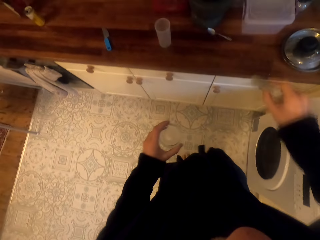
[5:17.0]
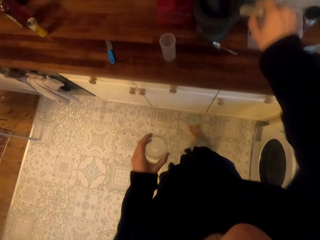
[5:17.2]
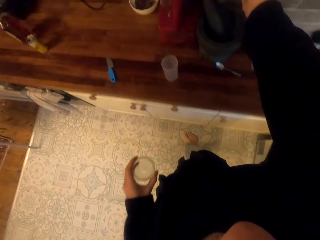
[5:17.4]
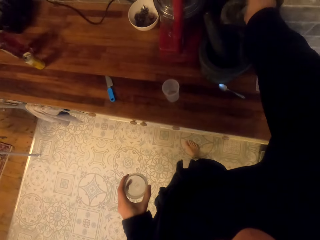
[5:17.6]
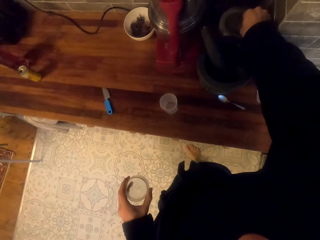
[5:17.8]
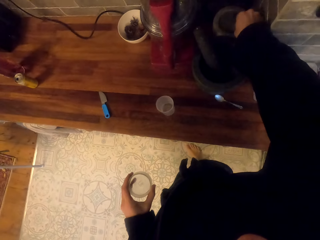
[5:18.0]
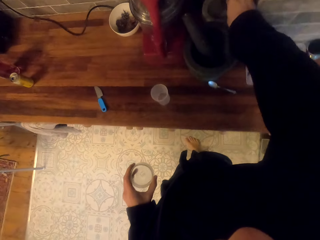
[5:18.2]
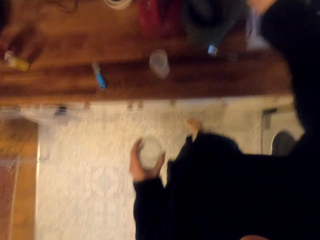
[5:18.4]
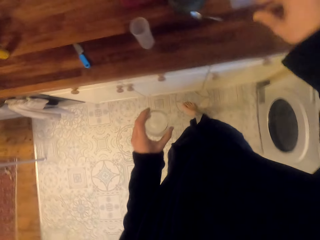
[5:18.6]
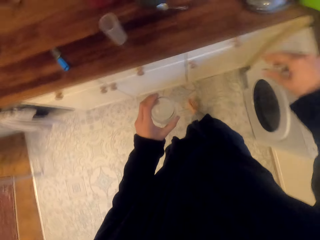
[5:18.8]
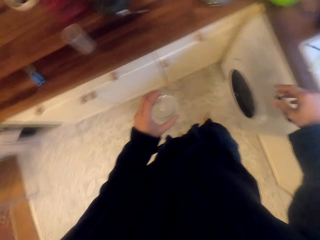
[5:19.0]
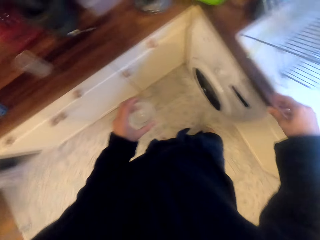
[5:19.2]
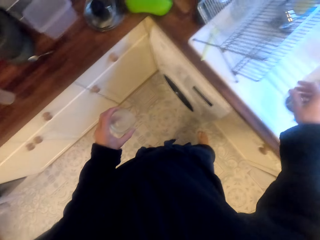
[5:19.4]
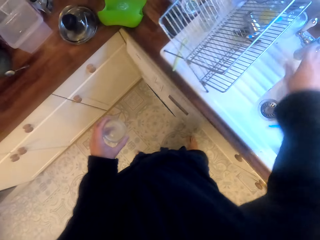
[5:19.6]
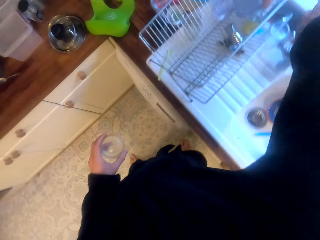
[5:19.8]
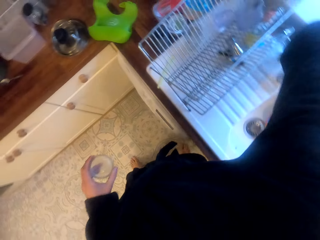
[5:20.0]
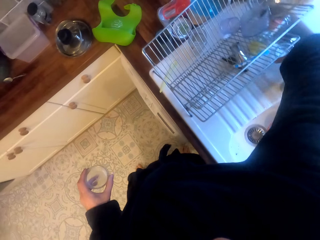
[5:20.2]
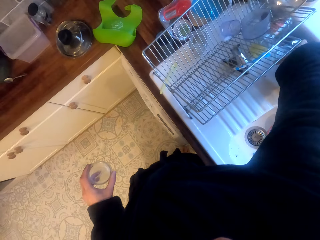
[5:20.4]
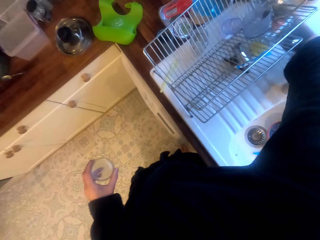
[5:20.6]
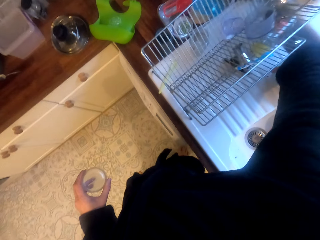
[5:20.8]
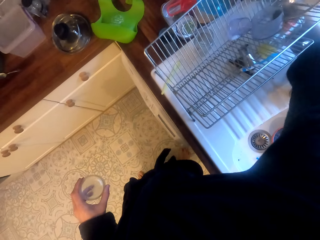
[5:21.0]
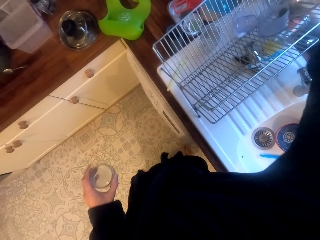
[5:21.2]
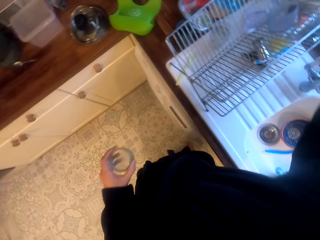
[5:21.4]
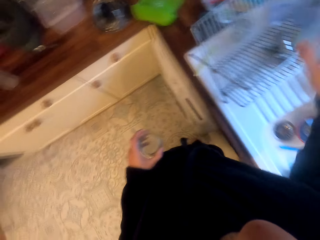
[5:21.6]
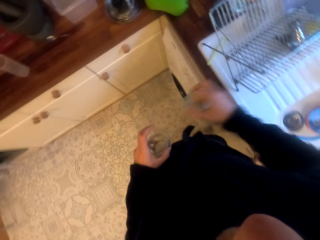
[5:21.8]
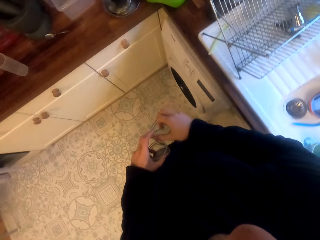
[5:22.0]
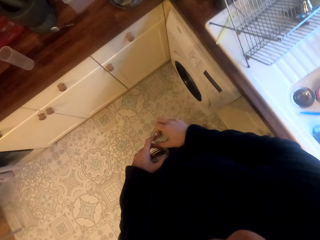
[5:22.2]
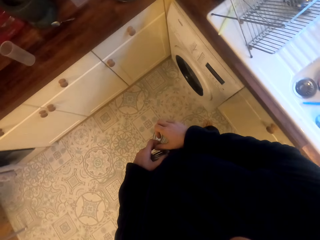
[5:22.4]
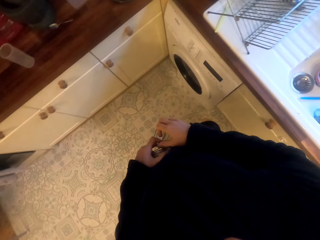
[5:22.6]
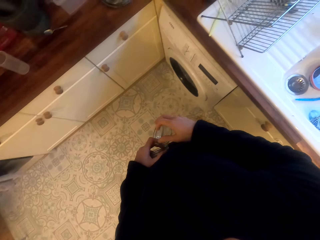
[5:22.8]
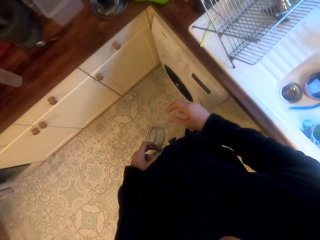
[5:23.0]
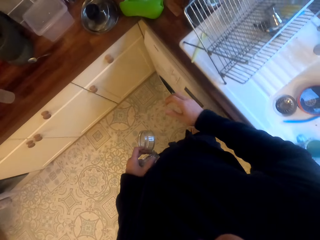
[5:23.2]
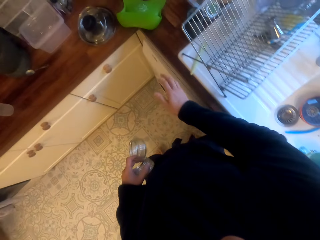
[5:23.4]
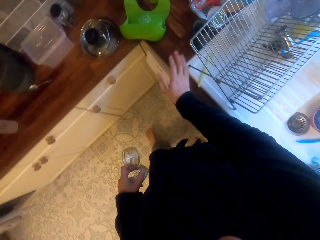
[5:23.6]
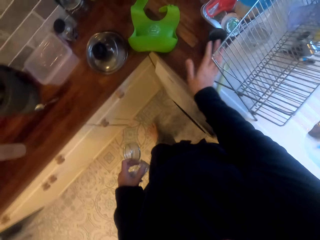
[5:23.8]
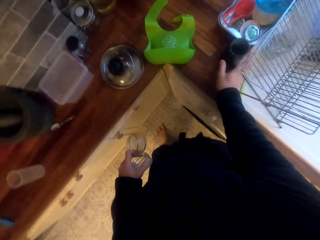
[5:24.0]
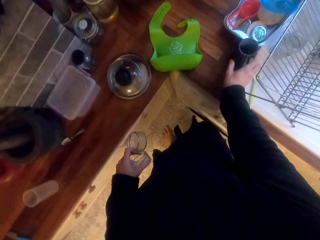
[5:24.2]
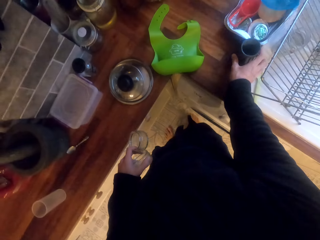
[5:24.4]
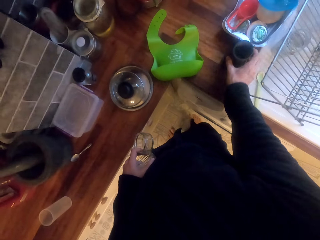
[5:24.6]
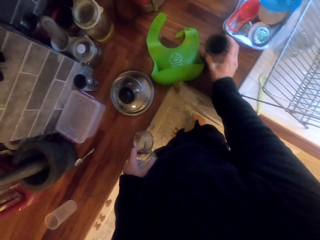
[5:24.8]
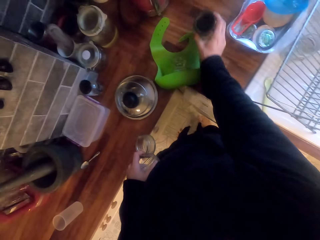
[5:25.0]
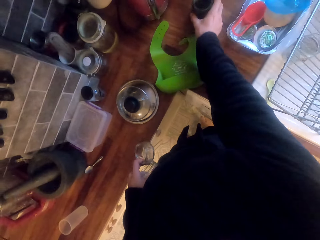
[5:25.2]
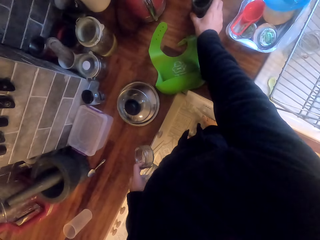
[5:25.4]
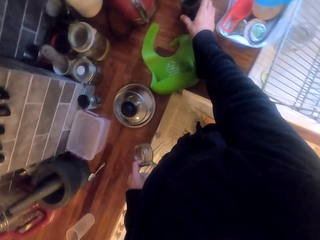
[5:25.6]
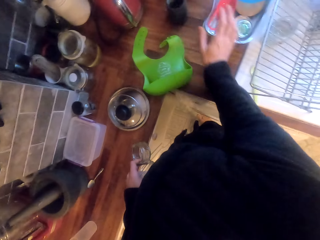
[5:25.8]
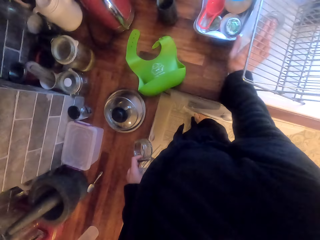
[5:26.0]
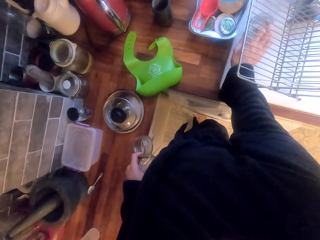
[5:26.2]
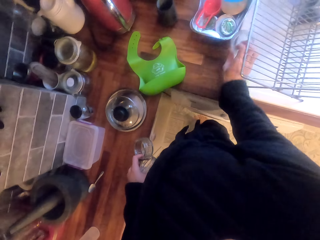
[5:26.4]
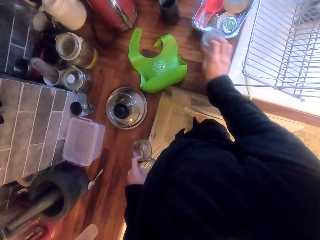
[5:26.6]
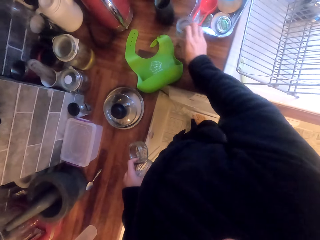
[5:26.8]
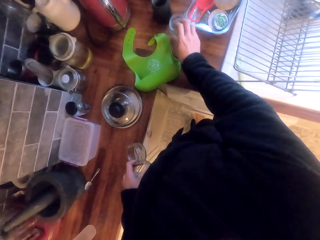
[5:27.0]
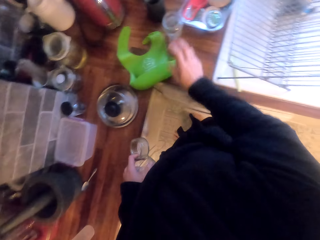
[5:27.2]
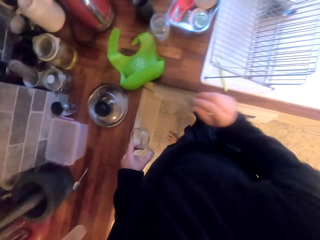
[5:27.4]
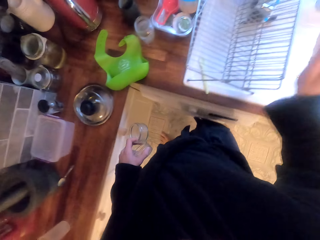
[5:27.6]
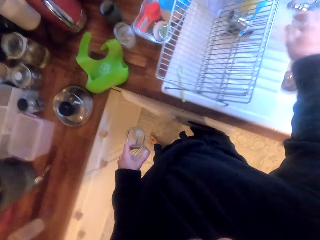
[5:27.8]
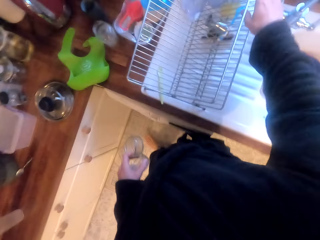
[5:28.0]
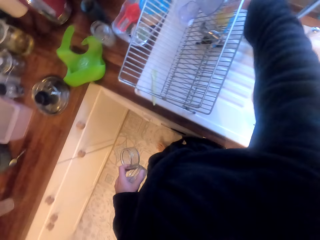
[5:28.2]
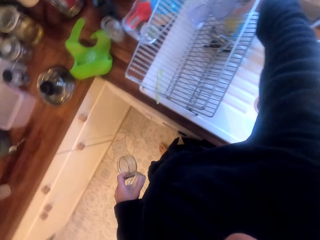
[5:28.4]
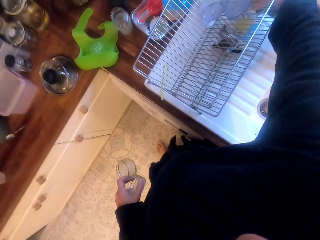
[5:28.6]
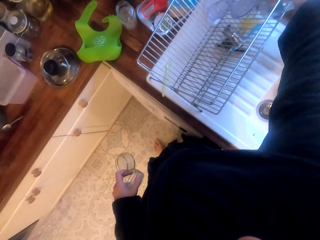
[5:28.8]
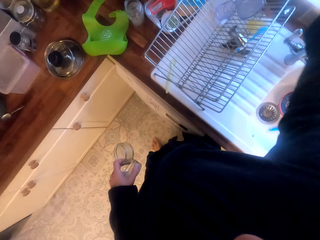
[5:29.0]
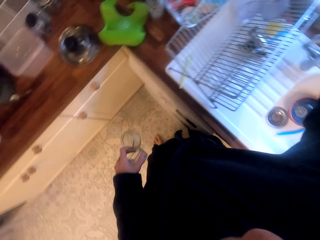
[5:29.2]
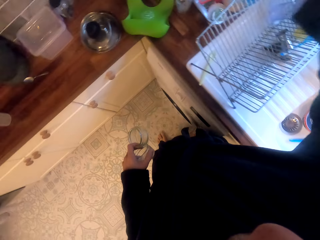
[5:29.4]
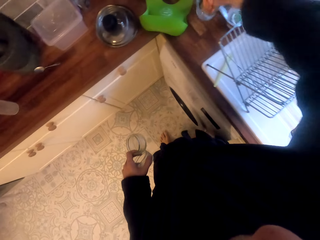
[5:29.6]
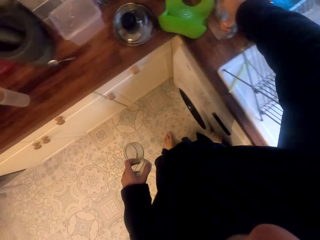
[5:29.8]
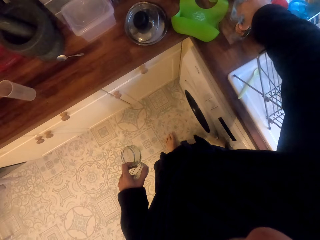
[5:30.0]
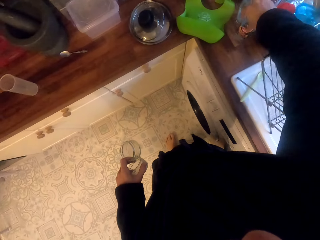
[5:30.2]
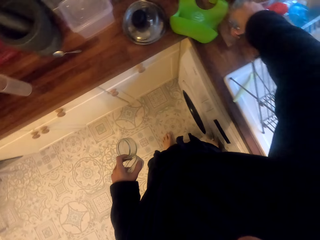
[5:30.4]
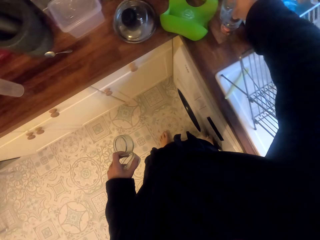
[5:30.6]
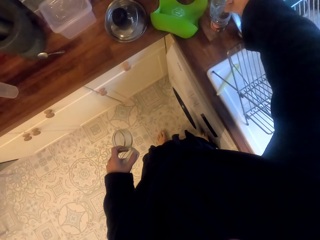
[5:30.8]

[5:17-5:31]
The camera wearer puts something in the blender. They pick up something. They move plastic. They move the glass of water. They move the glasses from the drainer.

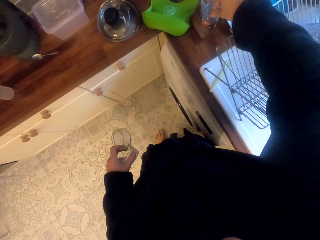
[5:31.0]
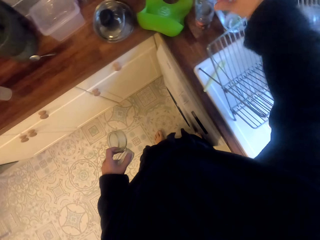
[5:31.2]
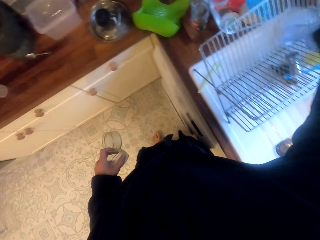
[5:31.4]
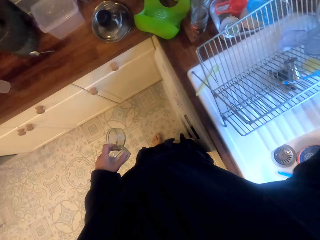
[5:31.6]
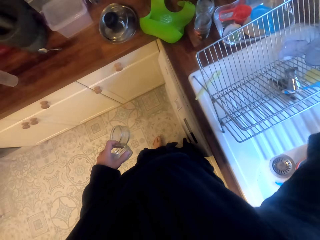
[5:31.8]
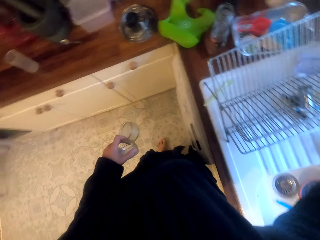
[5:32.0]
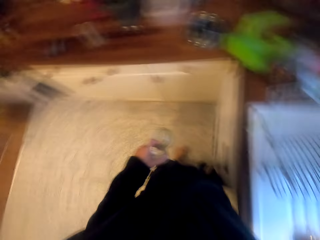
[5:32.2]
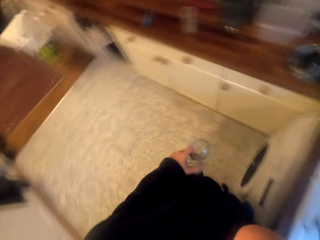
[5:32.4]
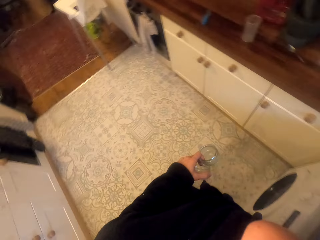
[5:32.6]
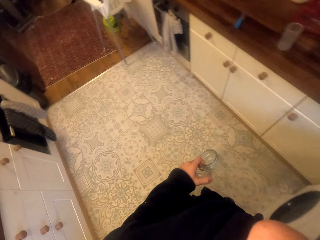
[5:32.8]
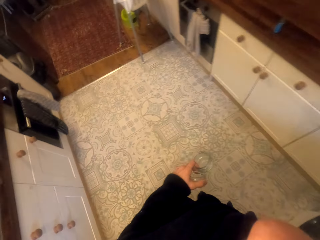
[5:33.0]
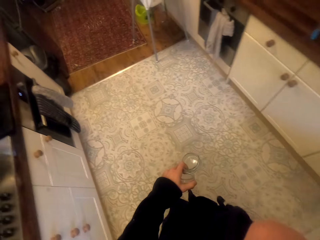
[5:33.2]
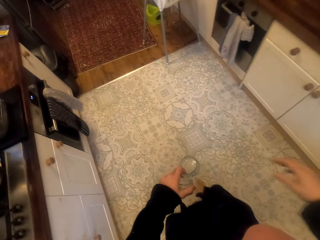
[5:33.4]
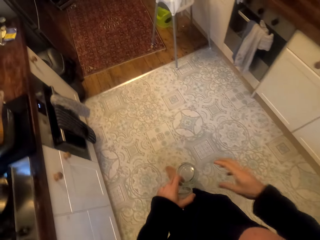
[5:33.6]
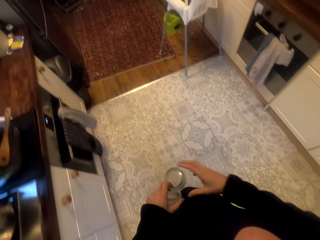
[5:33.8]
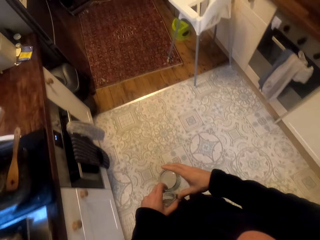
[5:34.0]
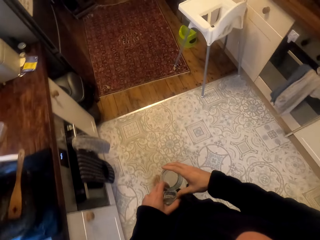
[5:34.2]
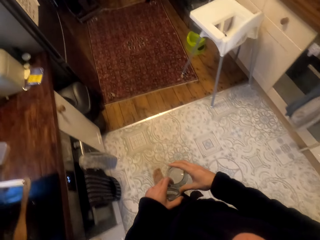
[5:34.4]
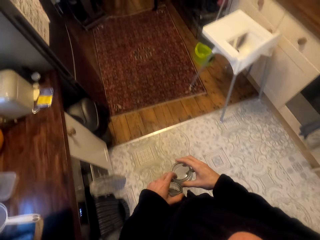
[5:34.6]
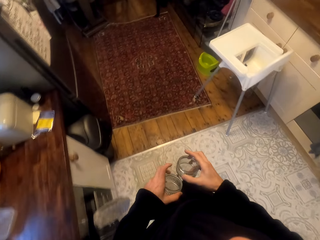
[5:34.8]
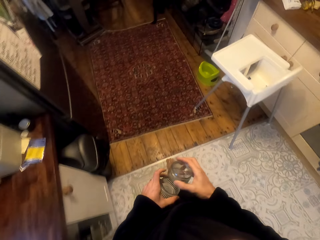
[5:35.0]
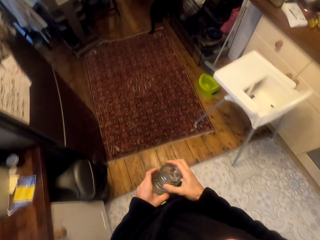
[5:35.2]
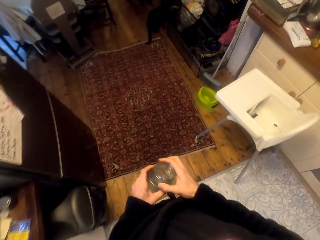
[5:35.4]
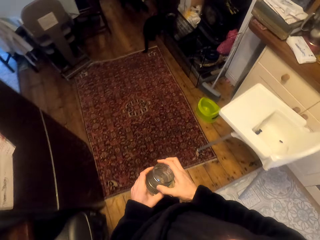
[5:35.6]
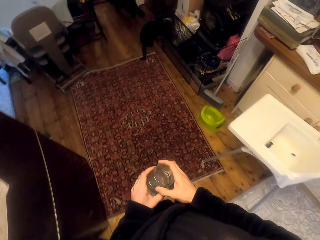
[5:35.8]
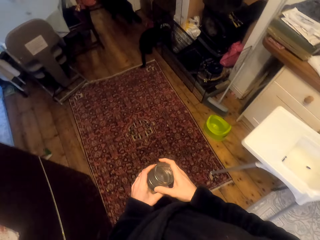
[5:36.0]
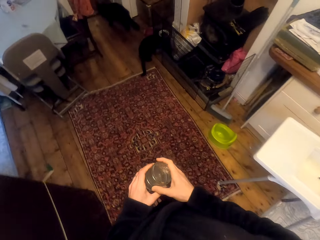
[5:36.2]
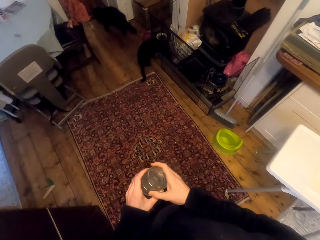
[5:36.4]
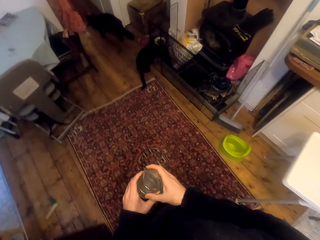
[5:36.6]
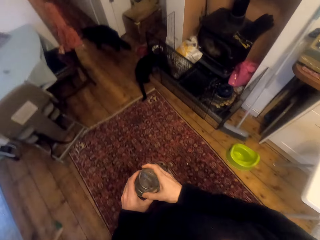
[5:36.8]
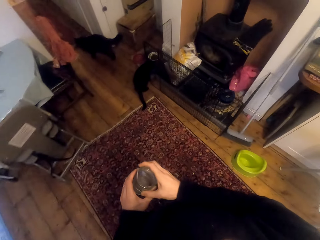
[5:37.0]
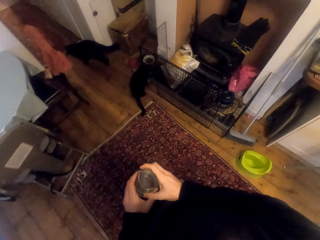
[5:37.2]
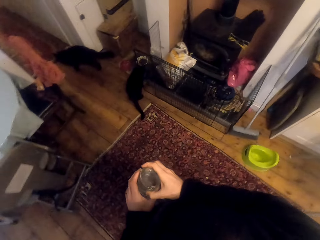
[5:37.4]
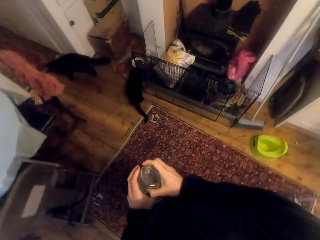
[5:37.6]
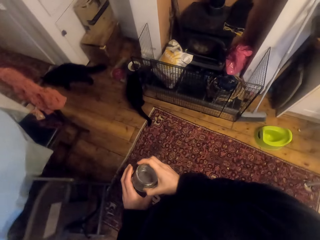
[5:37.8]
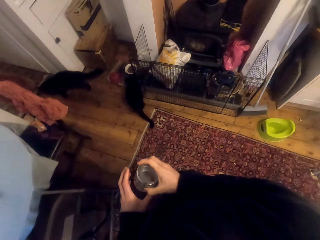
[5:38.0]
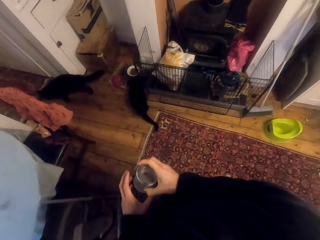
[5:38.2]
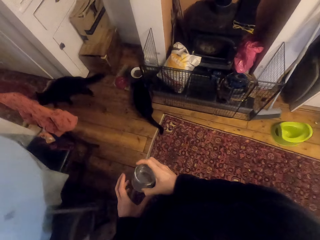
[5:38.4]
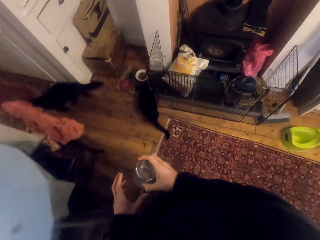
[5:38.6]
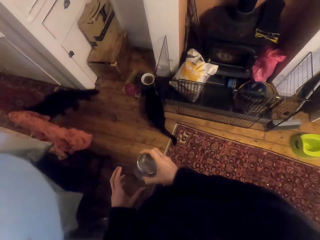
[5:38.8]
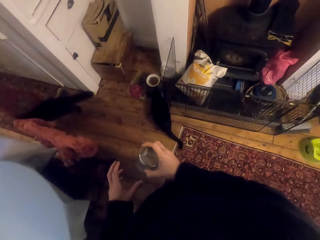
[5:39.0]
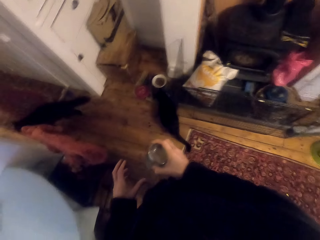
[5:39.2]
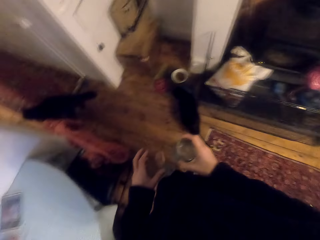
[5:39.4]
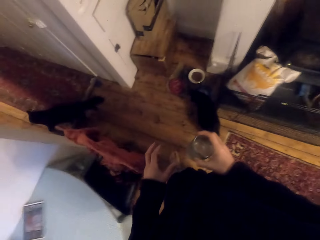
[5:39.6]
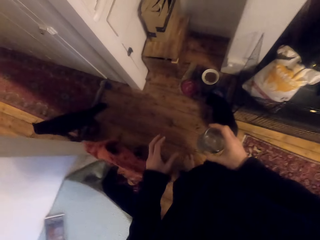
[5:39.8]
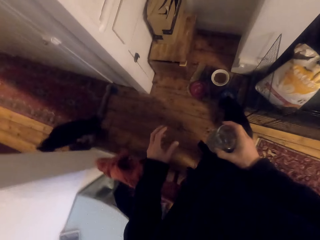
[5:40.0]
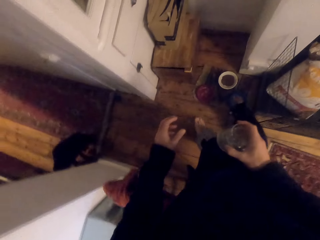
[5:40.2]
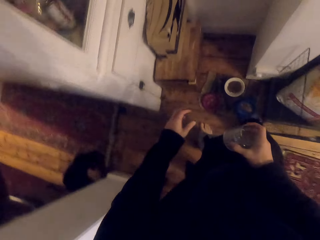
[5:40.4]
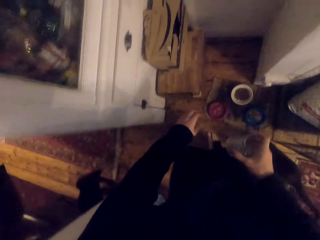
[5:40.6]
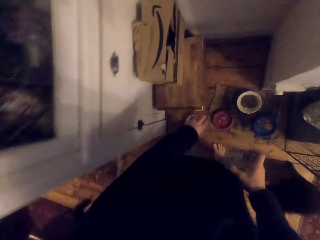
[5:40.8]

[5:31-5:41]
The camera wearer walks around.
